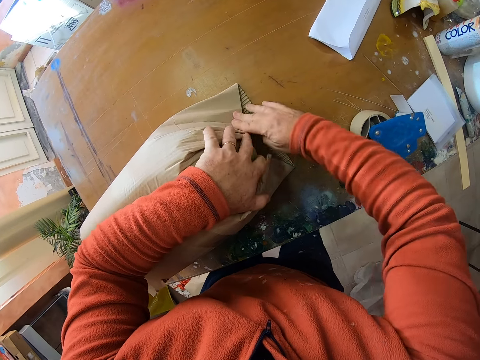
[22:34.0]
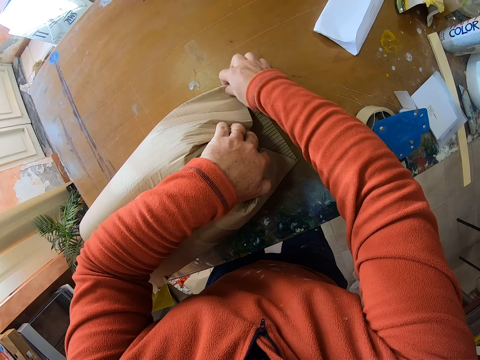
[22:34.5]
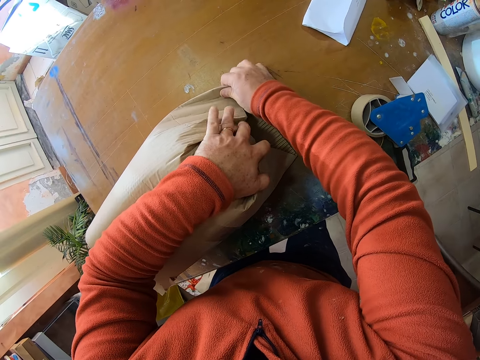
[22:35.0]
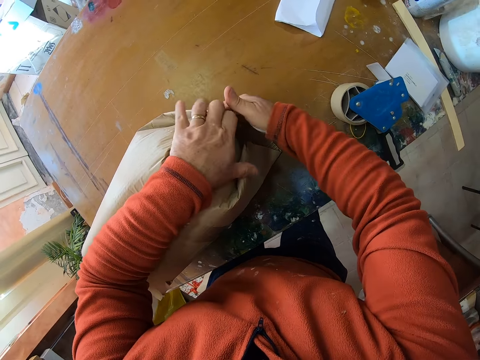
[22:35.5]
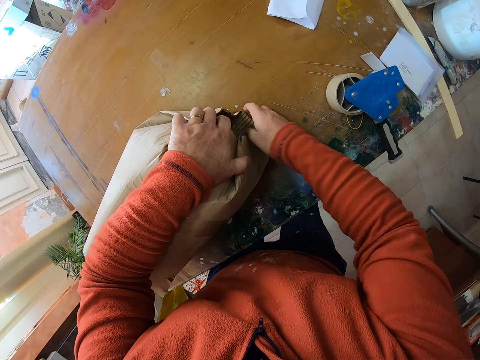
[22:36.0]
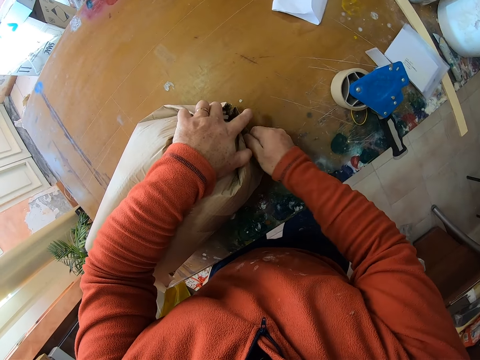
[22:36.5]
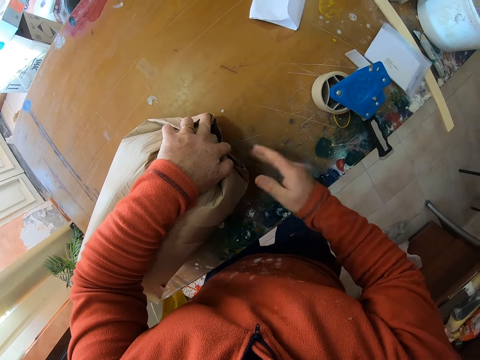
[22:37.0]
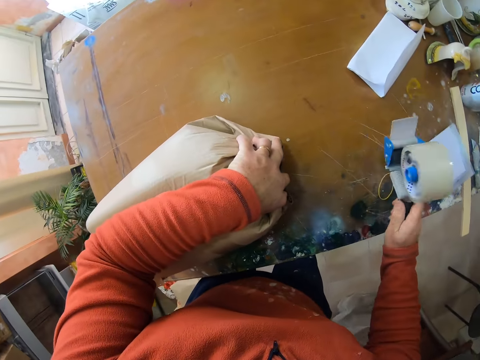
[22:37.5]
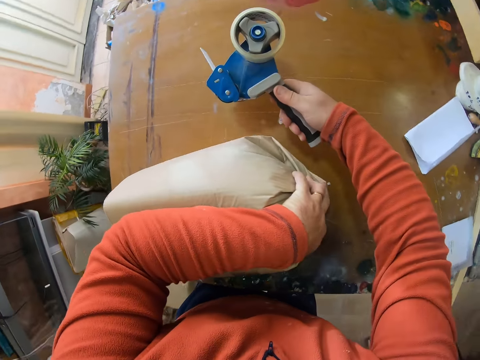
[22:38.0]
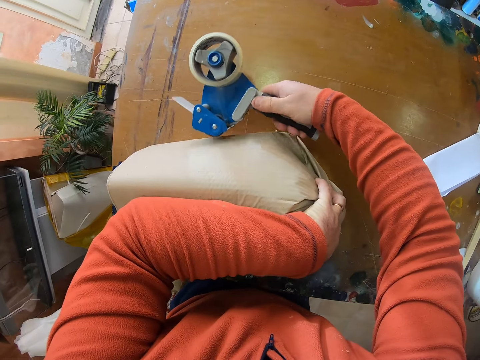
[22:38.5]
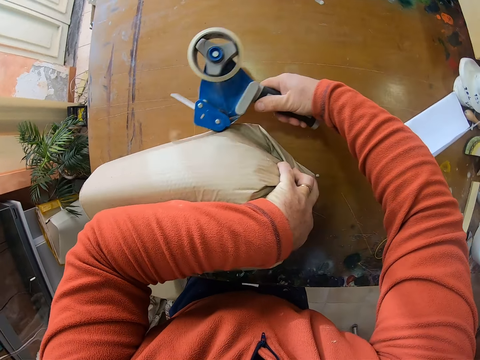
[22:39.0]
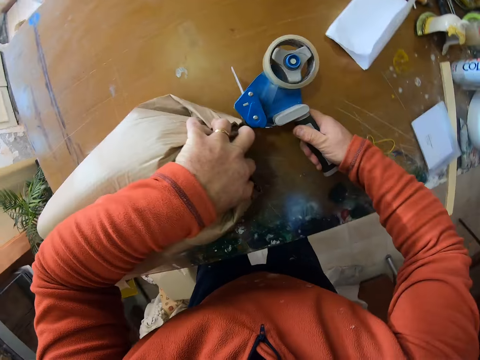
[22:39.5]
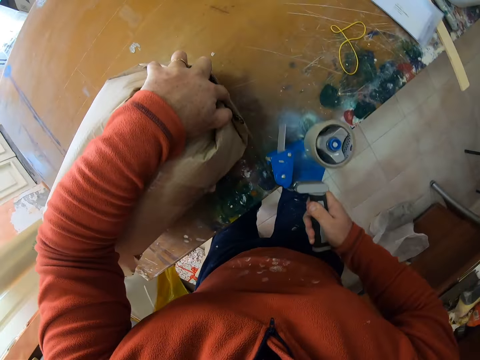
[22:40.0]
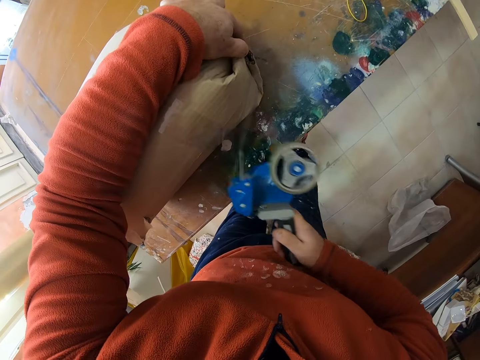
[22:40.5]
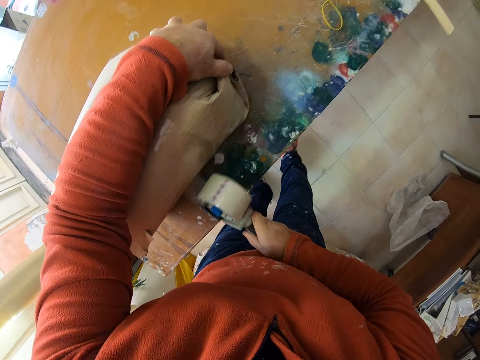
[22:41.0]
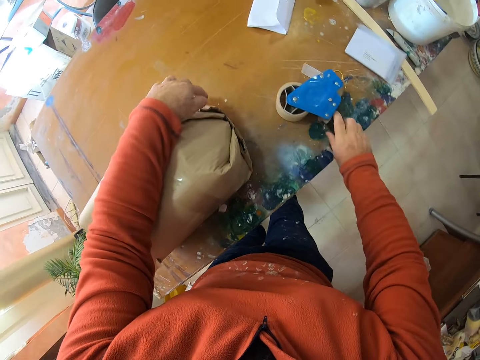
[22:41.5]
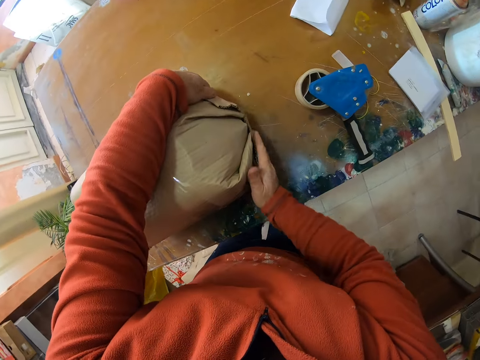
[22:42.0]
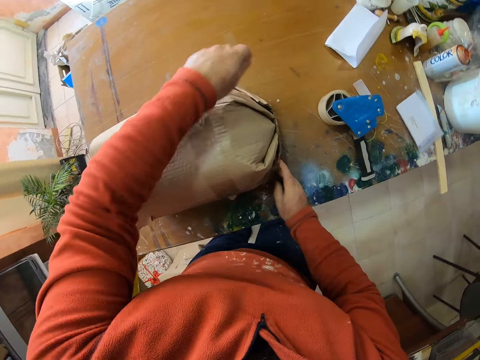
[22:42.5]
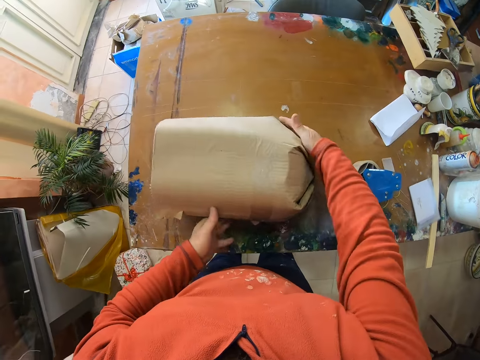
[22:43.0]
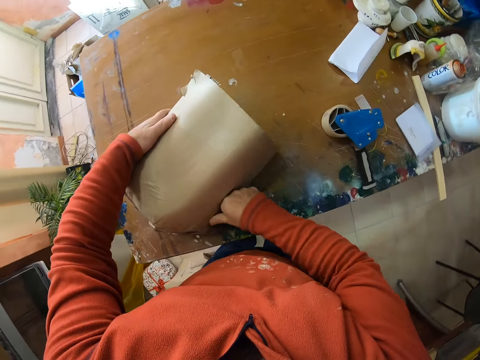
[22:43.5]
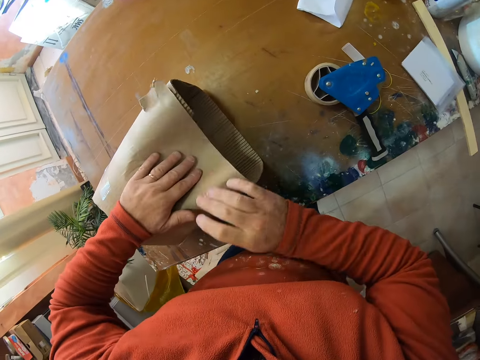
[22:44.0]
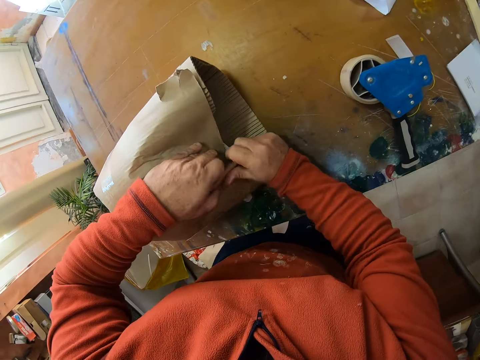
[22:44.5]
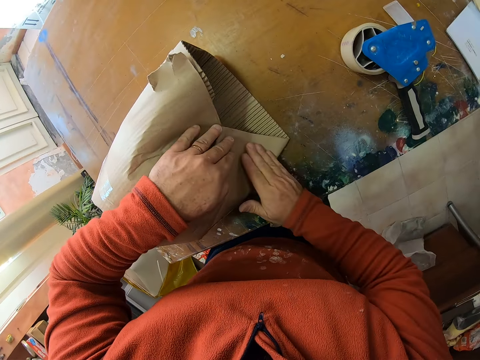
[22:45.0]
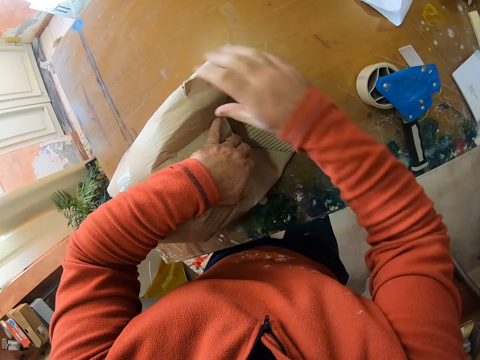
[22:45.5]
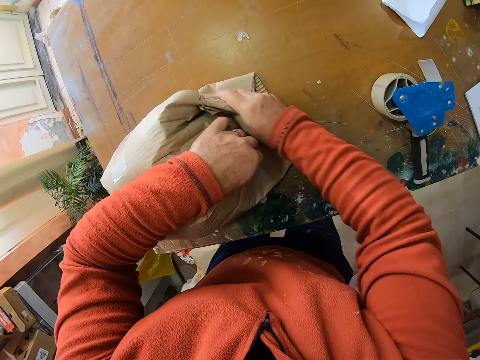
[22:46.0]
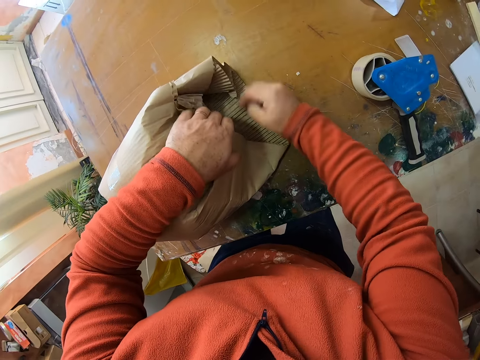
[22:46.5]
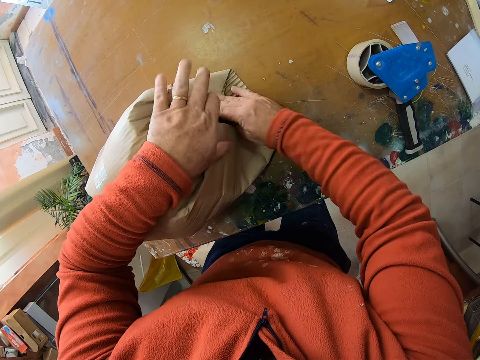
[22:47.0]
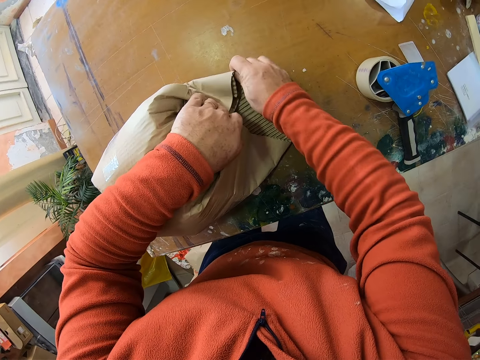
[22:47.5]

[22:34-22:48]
The camera wearer picks up the seal tape from the table. They seal the parcel with the seal tape. They put the seal tape on the table. They turn the parcel. They wrap the parcel with the brown paper. They fold the corners of the carton.

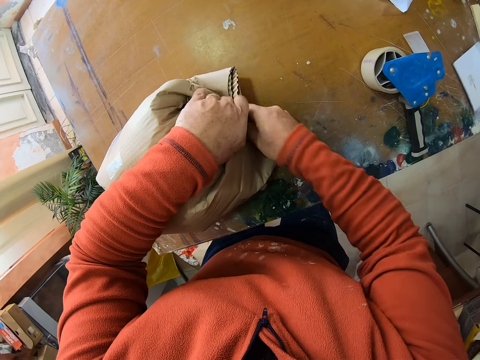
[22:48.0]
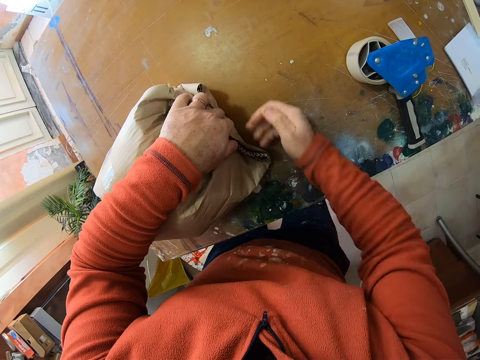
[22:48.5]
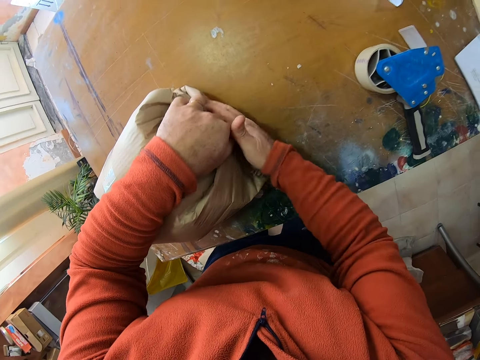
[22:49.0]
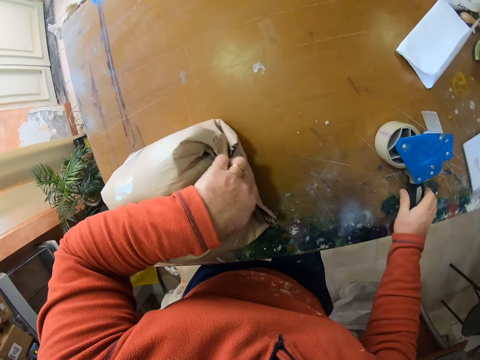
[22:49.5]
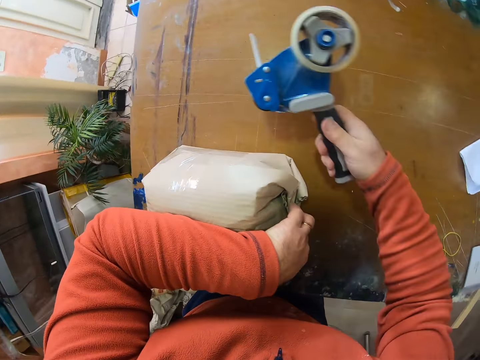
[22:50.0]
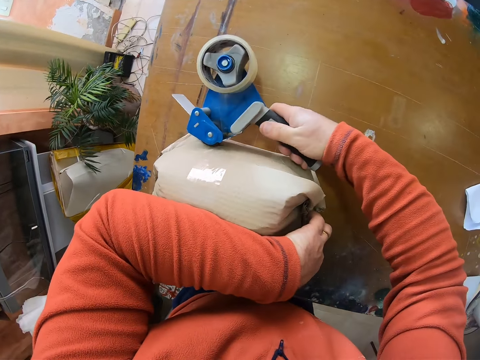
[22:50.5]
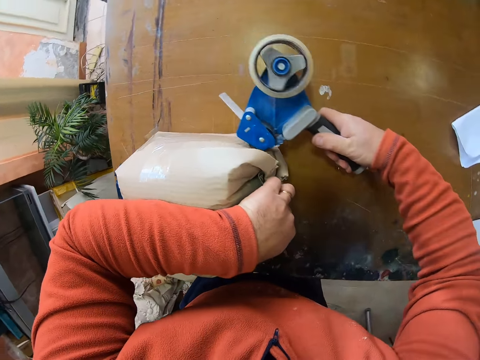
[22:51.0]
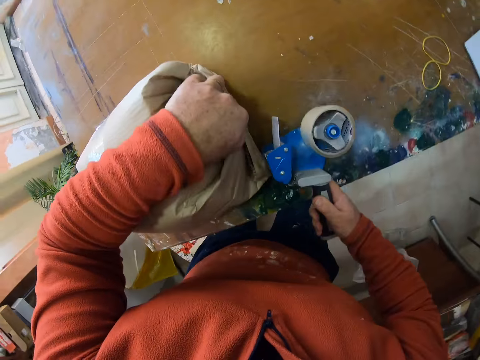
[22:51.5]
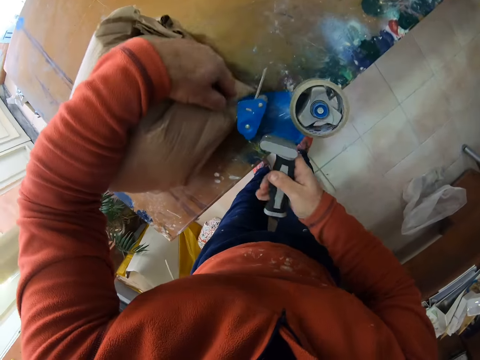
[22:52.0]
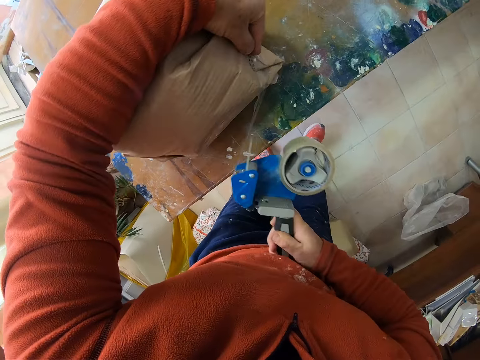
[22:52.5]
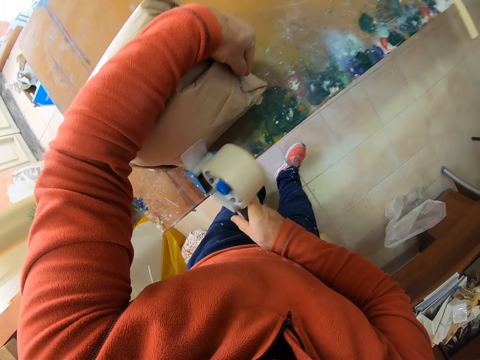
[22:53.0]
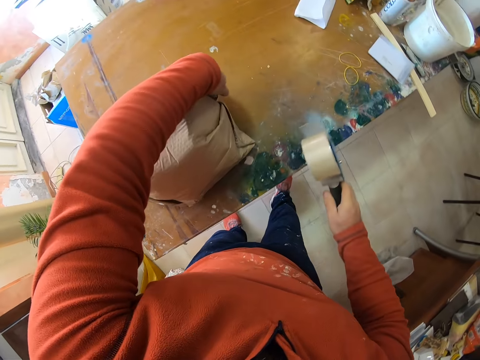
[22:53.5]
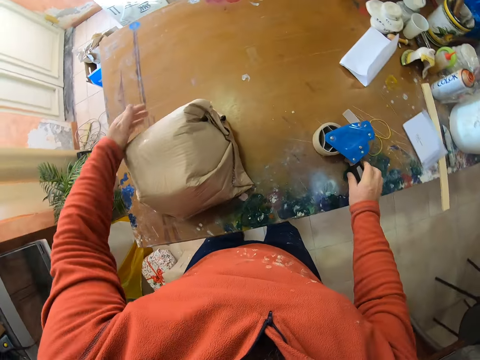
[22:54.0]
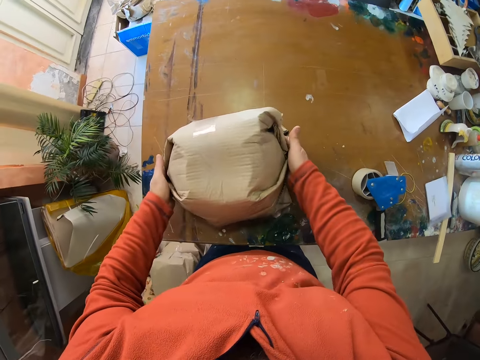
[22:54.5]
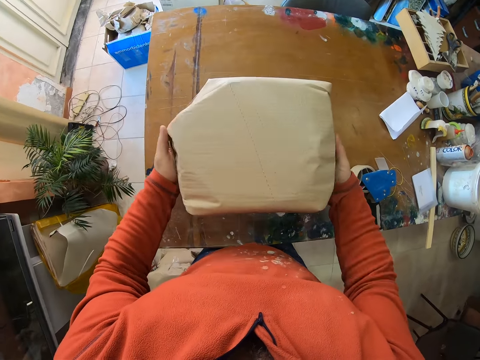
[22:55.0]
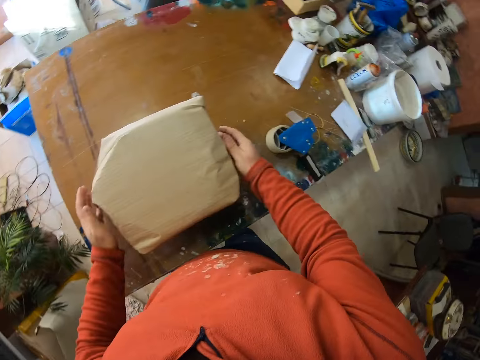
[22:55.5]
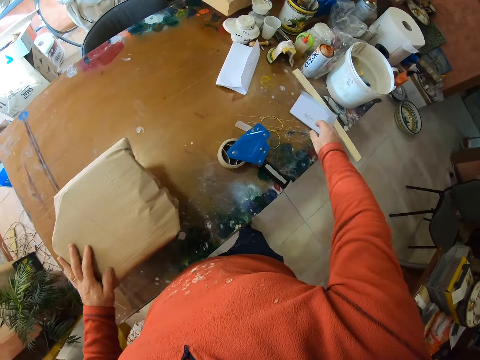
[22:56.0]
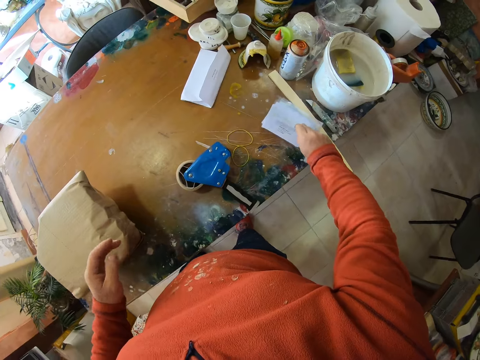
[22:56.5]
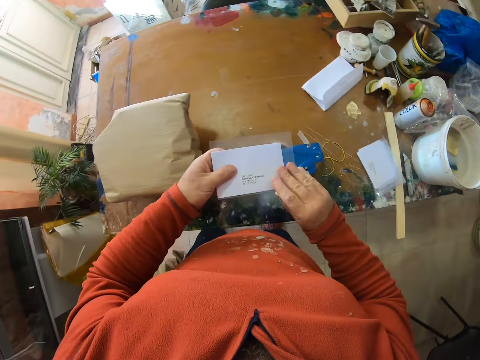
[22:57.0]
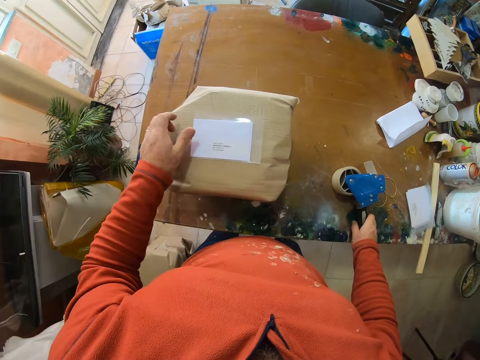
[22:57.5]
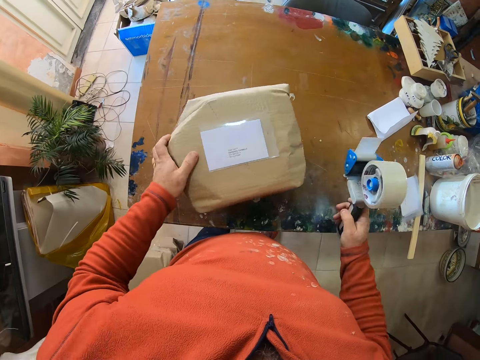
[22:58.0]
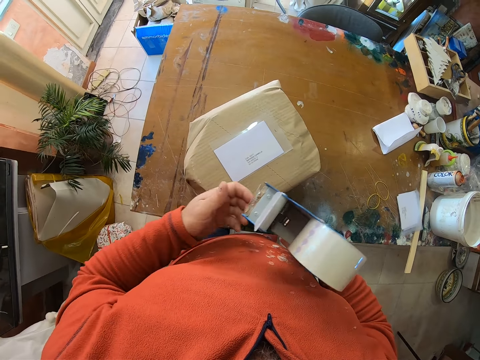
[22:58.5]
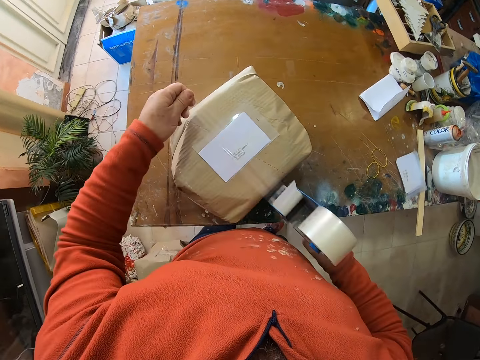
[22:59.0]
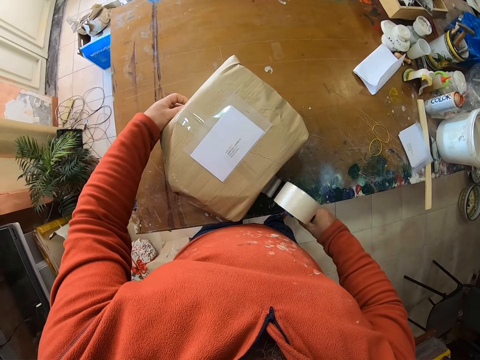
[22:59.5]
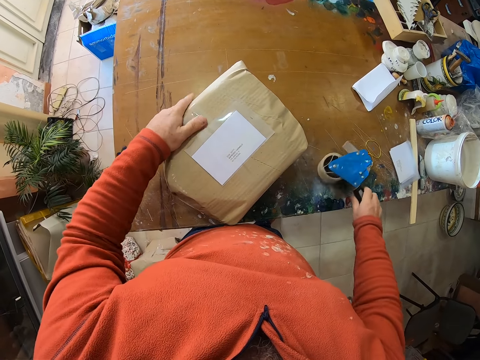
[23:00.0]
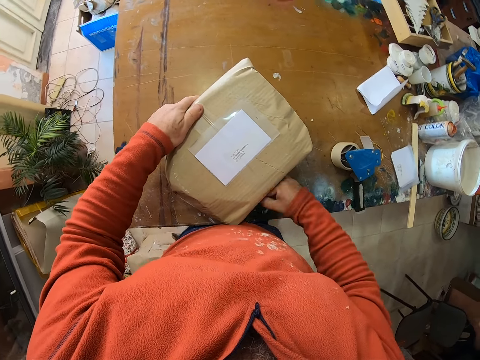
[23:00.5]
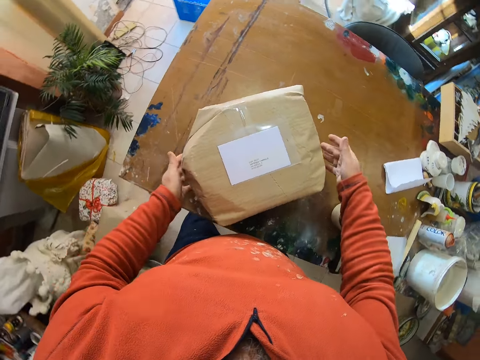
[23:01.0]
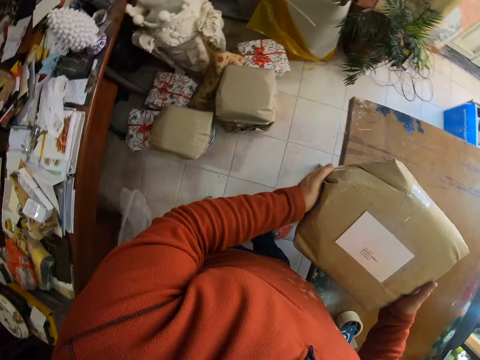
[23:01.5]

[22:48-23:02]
The camera wearer picks up the seal tape from the table. They seal the parcel with the seal tape. They put the seal tape on the table. They turn the parcel on the other side. They pick up the card from the table and put the card on the parcel. They pick up the seal tape from the table. They stick the card on the parcel with the seal tape. They pull out the seal tape. They drop the seal tape on the table. They lift the parcel from the table.
